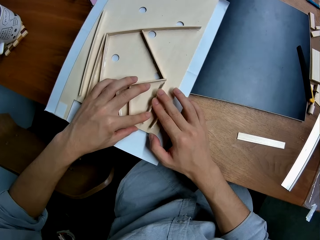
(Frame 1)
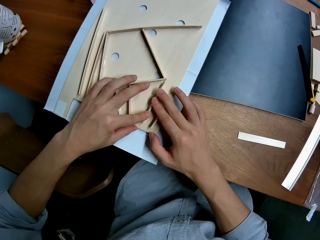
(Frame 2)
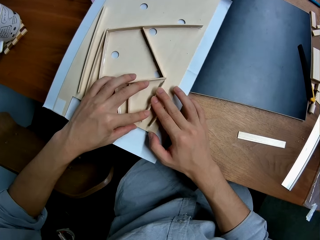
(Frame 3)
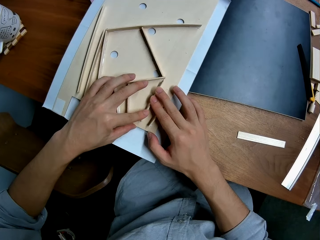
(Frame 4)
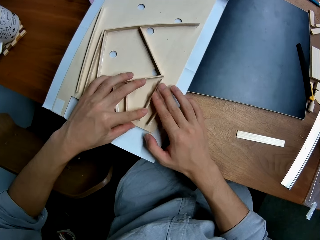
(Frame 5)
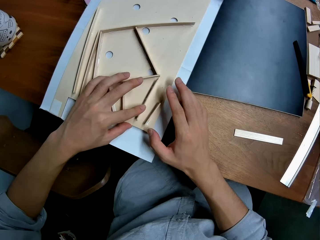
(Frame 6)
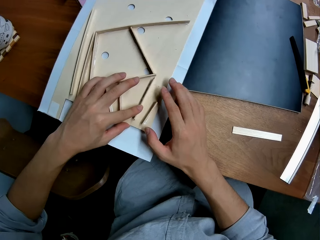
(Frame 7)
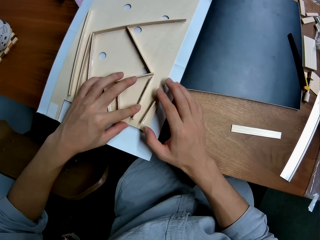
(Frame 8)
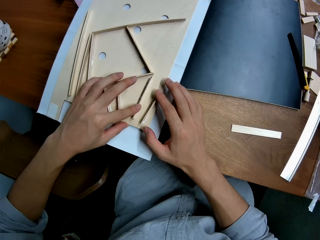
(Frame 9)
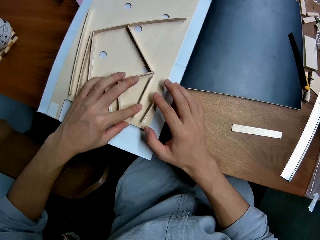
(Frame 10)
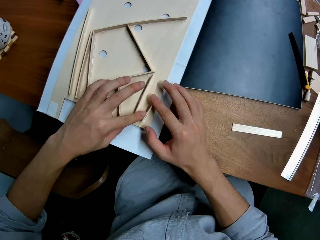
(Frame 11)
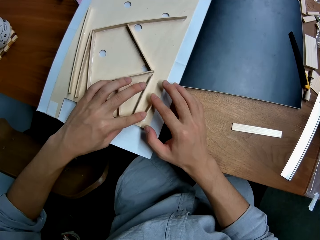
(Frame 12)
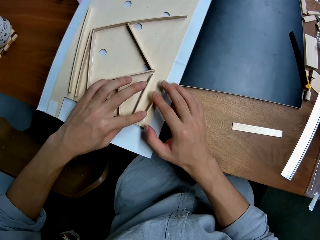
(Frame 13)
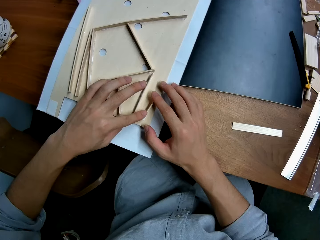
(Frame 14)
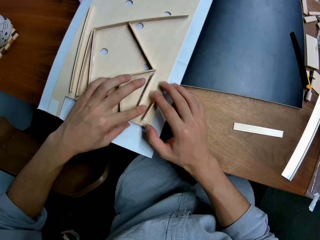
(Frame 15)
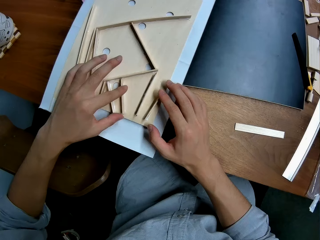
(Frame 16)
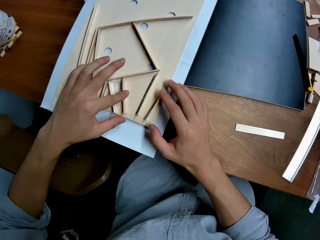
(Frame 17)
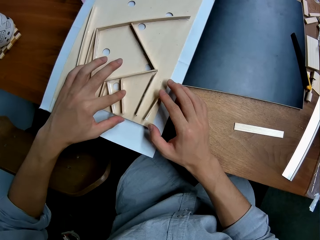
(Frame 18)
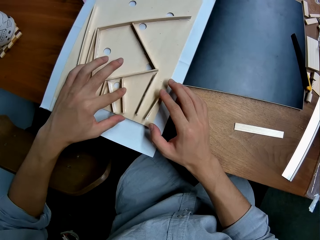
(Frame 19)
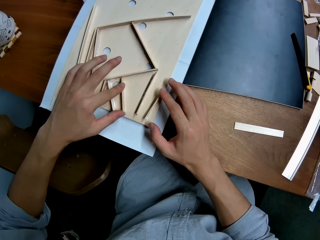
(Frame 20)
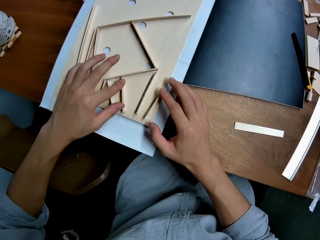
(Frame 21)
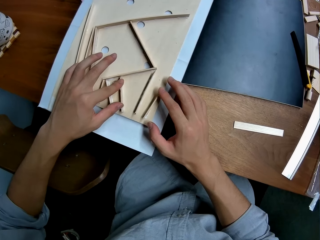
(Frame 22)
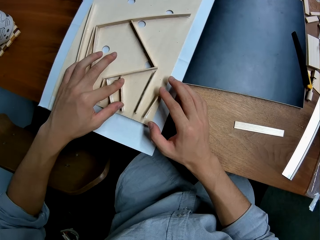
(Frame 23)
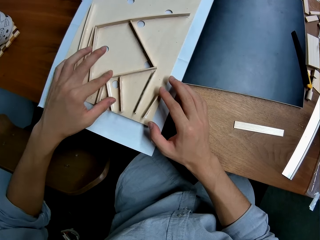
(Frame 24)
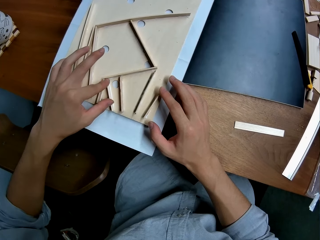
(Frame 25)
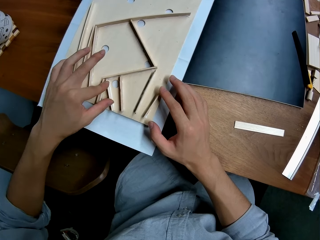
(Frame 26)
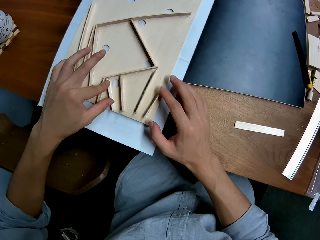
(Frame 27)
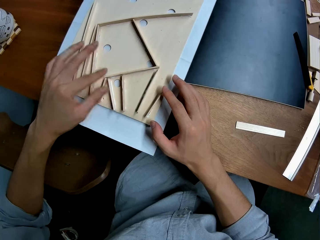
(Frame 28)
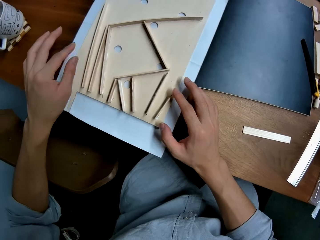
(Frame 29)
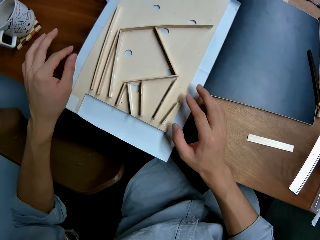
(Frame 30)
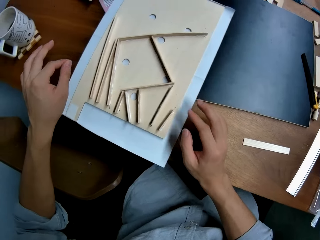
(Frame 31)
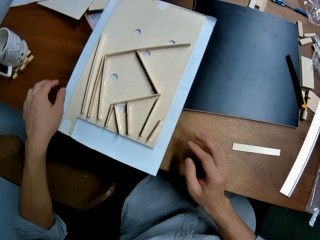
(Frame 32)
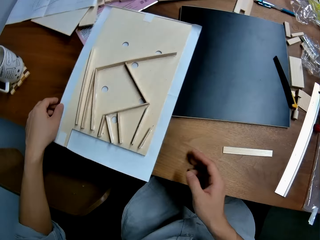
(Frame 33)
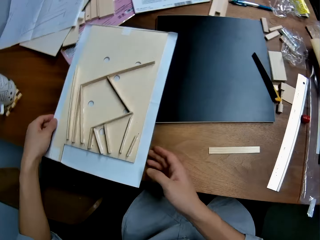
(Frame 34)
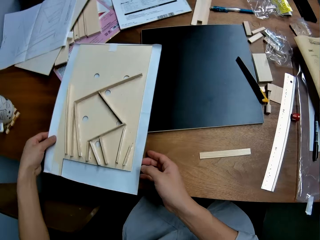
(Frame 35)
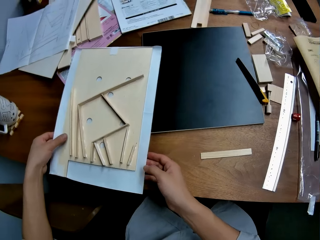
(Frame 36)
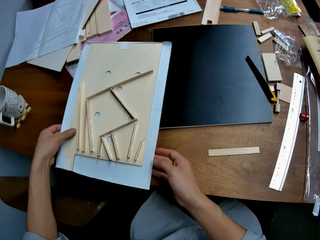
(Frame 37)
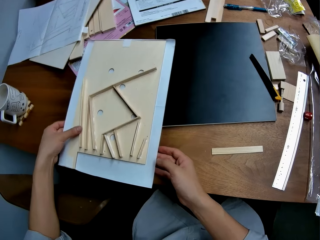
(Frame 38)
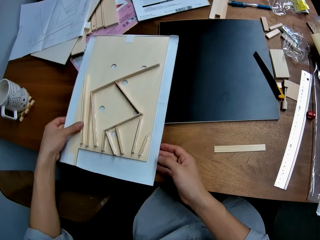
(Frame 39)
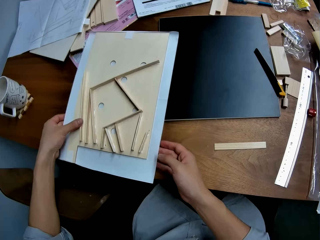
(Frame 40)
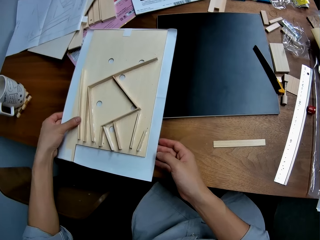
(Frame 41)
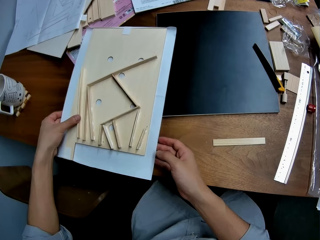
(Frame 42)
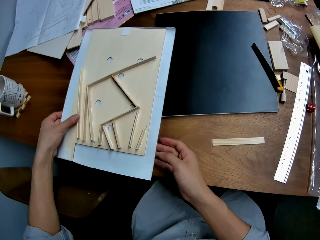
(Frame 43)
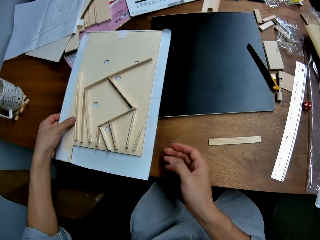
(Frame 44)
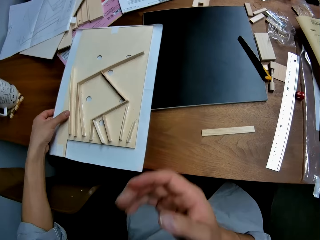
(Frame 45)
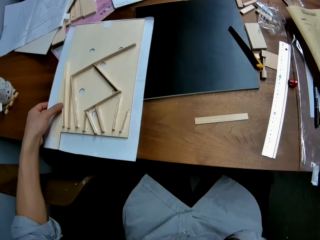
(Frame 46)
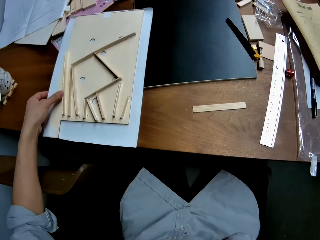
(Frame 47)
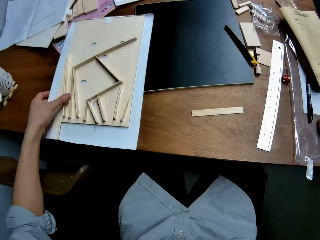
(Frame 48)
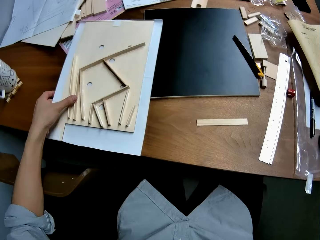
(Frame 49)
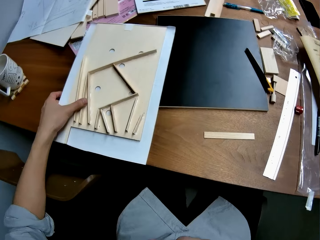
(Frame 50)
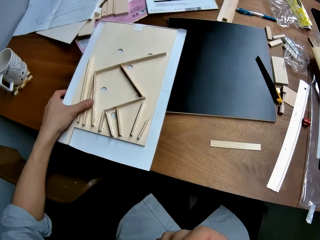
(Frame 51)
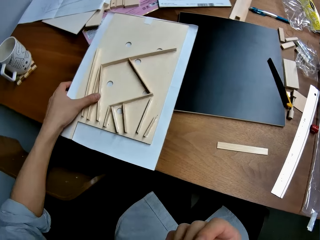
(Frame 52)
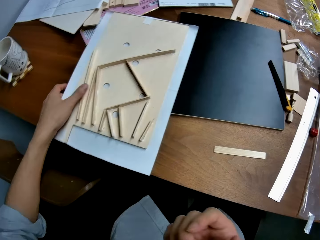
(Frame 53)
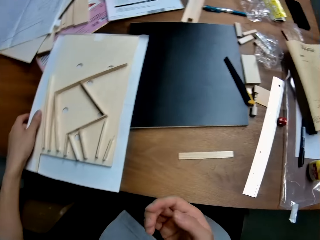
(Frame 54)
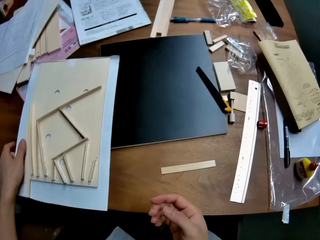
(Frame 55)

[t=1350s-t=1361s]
The camera wearer touches something.

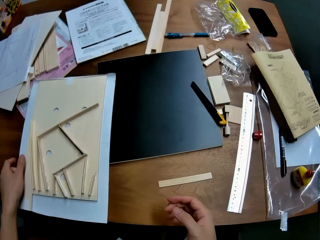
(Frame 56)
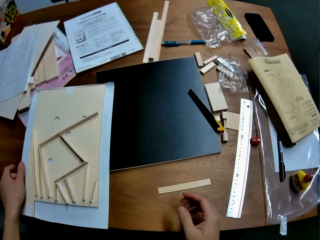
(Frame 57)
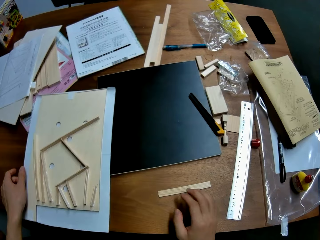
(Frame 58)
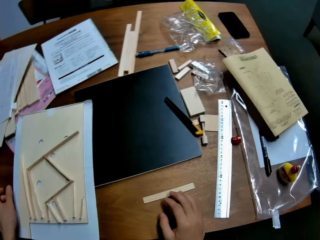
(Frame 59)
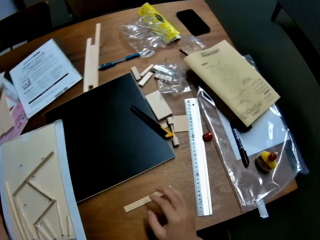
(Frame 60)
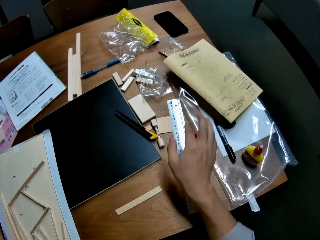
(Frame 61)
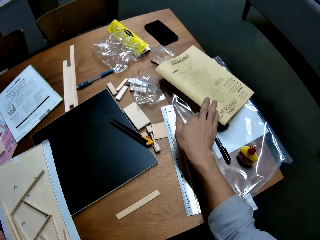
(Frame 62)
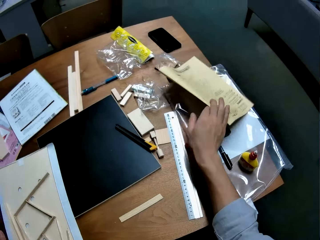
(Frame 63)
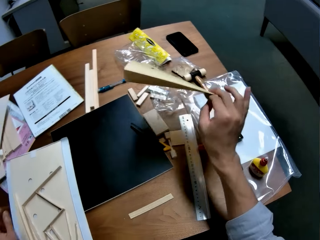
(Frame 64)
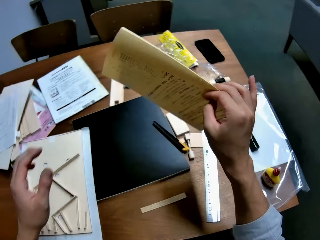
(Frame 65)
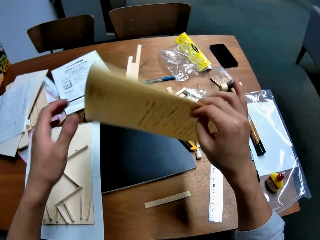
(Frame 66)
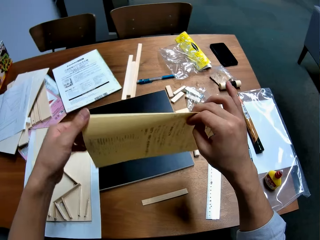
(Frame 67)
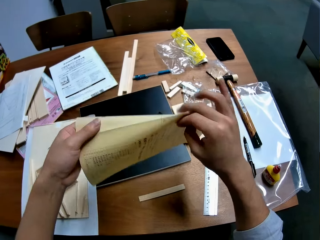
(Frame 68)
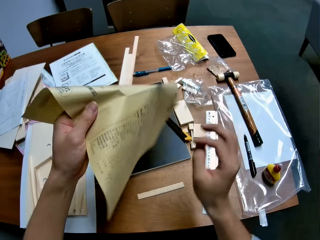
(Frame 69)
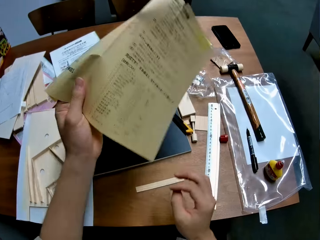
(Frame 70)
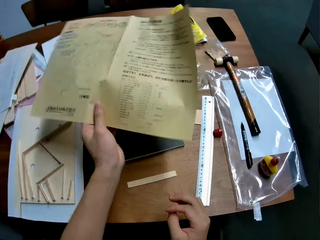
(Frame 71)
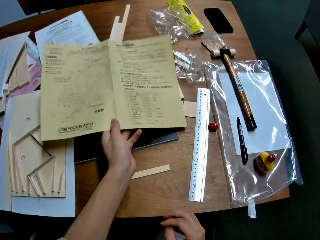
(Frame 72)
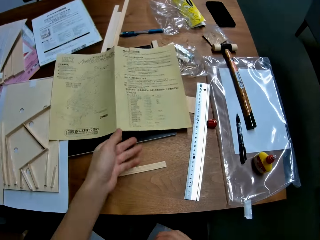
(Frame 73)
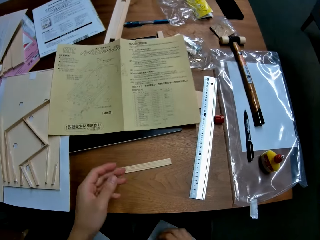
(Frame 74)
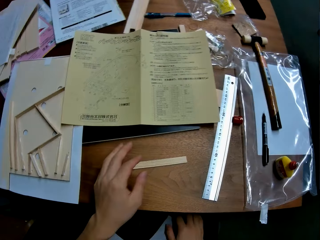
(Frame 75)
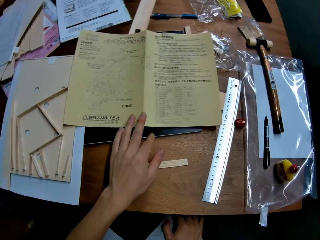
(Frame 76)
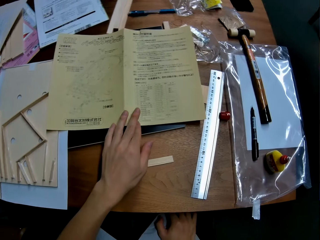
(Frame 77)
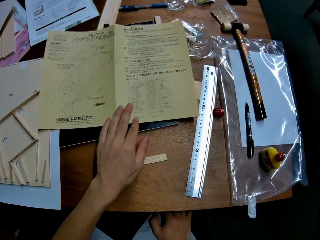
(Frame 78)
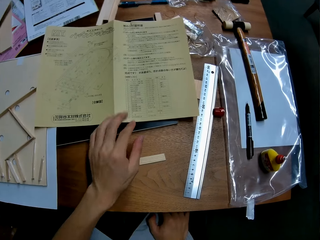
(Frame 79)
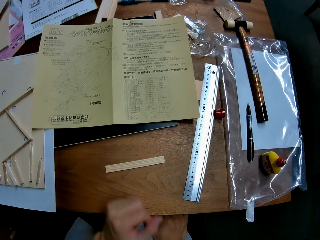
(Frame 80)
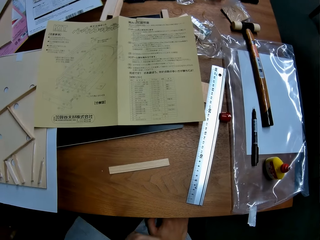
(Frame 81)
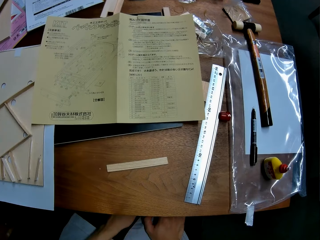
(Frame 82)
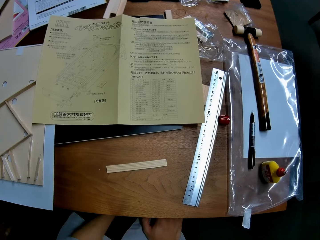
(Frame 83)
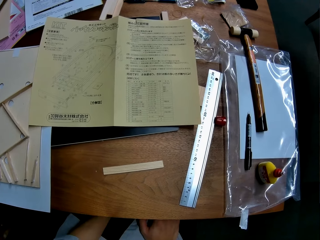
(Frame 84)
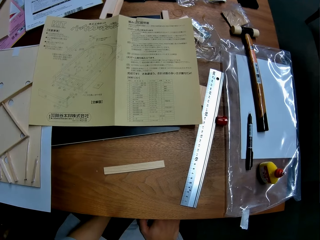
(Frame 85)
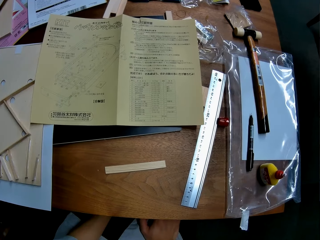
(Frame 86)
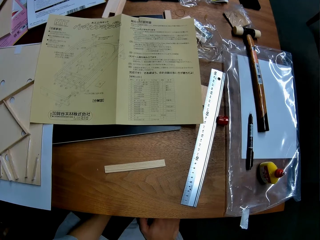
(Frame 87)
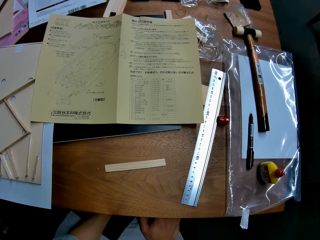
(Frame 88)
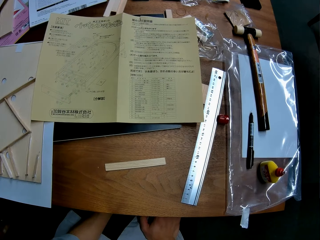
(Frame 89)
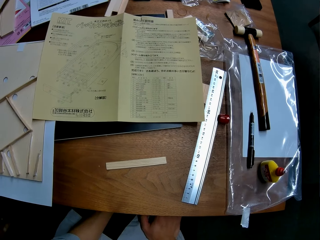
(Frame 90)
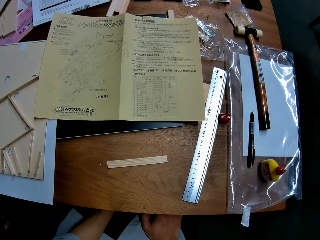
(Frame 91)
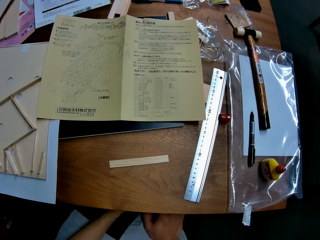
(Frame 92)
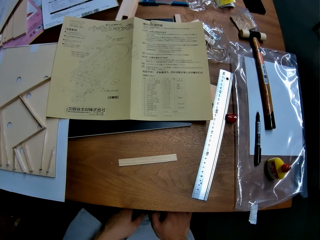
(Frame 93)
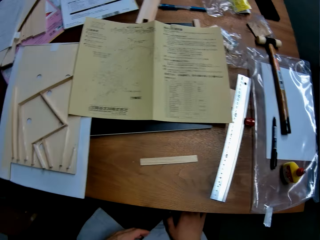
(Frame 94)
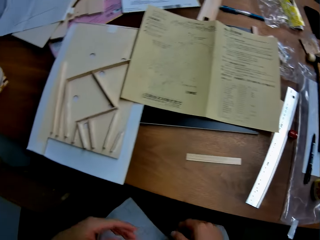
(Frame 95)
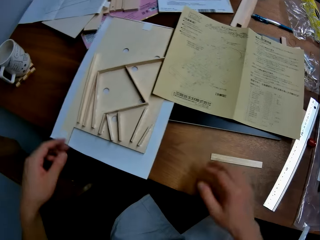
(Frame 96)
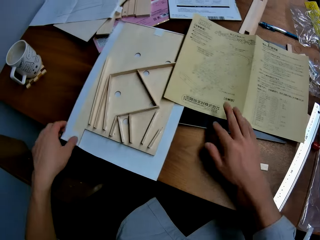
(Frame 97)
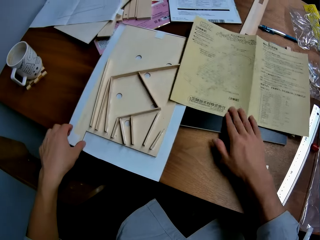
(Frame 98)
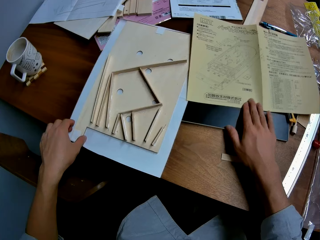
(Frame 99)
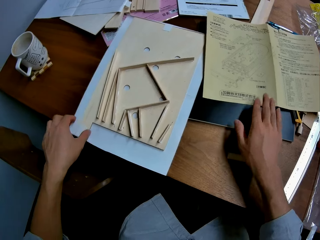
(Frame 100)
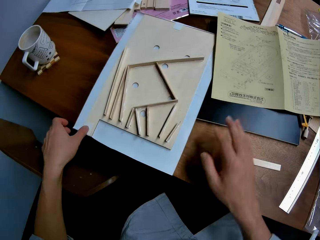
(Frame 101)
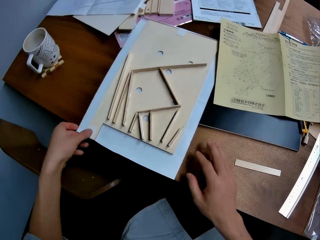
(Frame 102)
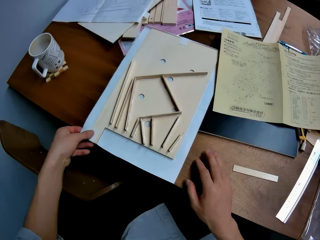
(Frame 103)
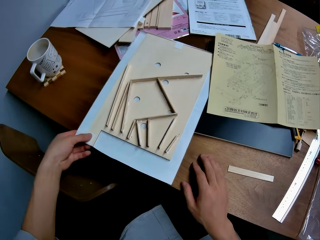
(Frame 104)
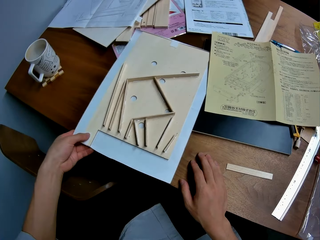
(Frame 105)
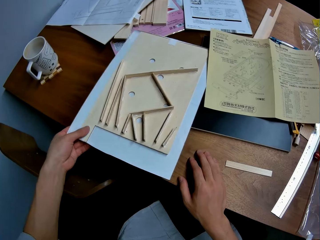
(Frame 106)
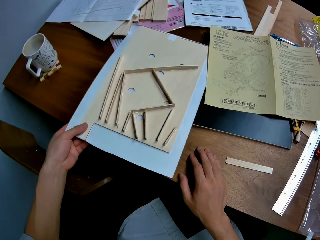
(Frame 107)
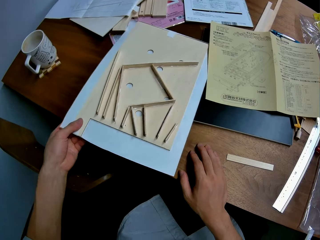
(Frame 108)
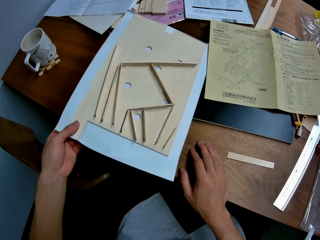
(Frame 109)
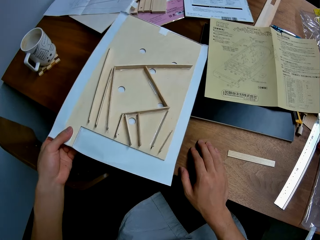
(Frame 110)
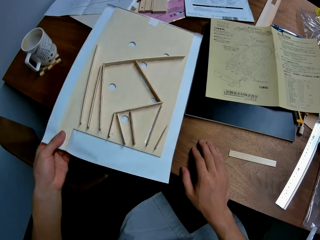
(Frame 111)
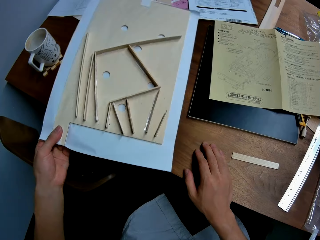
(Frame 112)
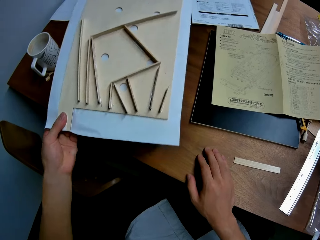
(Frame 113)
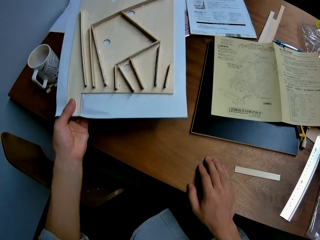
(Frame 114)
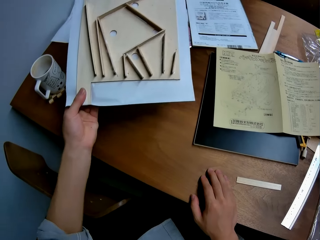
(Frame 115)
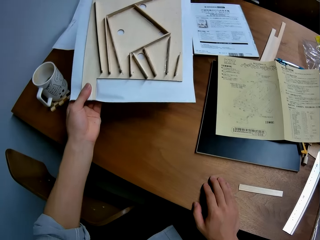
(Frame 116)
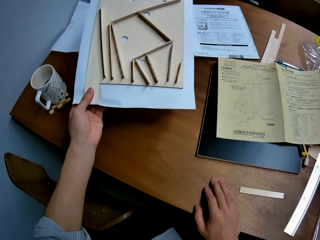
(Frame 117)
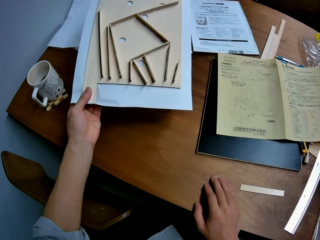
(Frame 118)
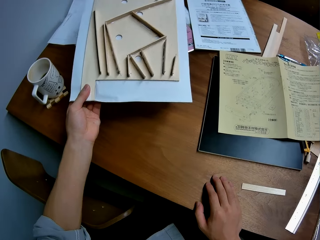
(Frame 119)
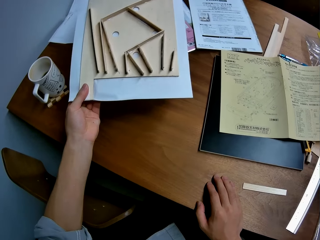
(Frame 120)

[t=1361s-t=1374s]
The camera wearer puts their hand on the table. They pick up a paper from the table. They drop the paper on the table. They read the manual. They adjust the book on the table with their right hand. They carry the wooden board model or pinball board from the table with their left hand.
